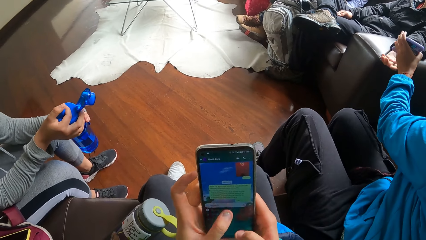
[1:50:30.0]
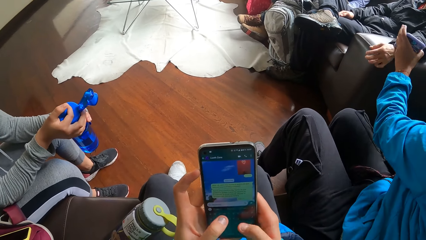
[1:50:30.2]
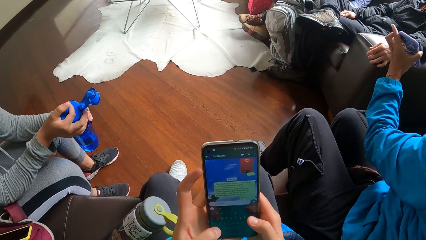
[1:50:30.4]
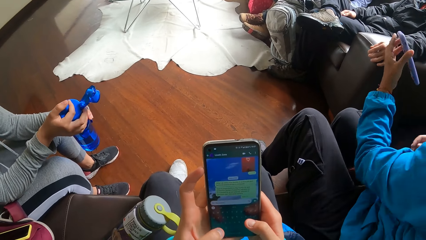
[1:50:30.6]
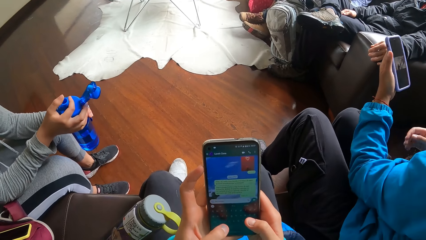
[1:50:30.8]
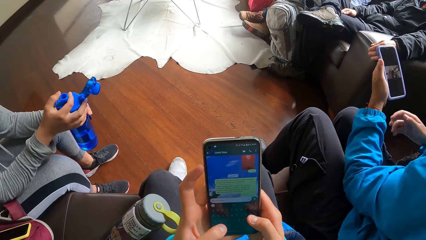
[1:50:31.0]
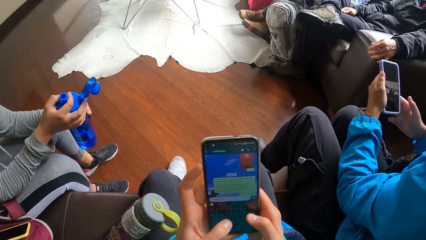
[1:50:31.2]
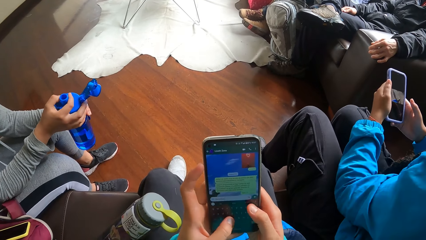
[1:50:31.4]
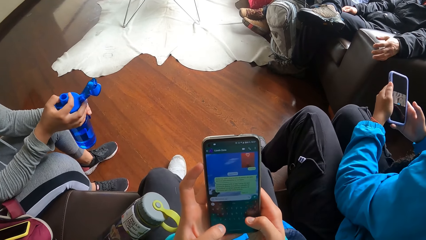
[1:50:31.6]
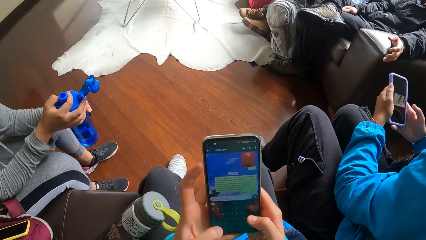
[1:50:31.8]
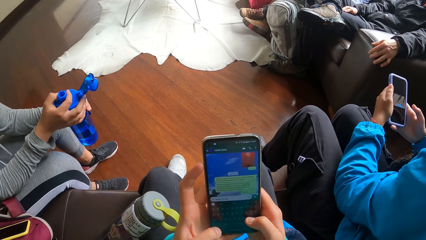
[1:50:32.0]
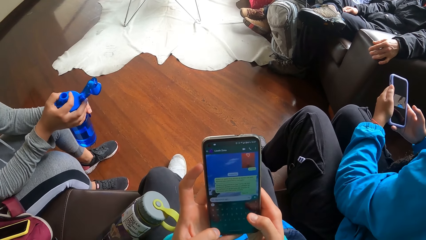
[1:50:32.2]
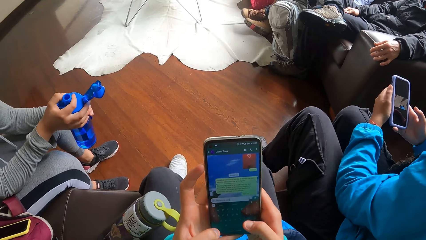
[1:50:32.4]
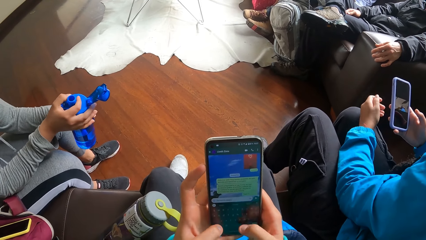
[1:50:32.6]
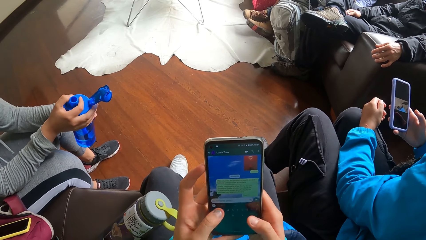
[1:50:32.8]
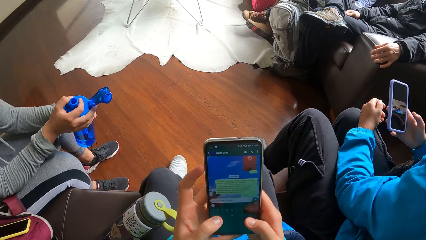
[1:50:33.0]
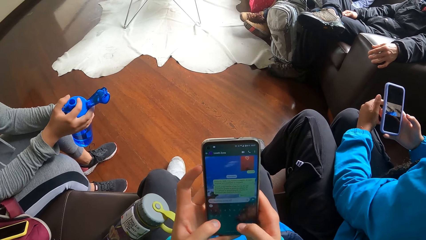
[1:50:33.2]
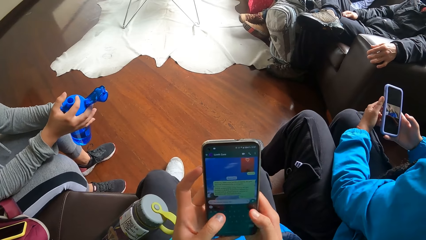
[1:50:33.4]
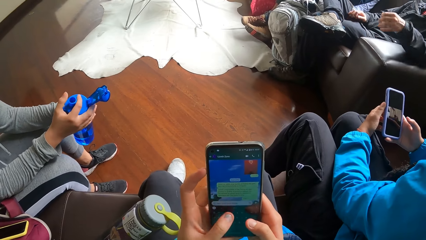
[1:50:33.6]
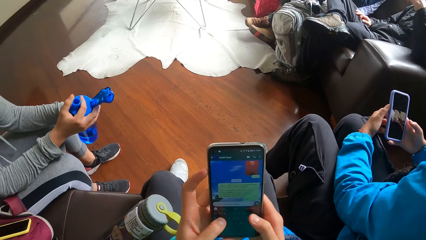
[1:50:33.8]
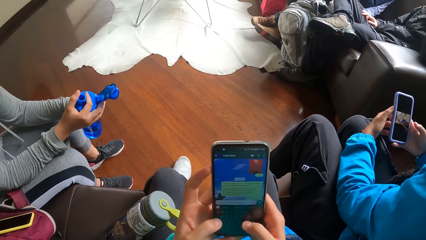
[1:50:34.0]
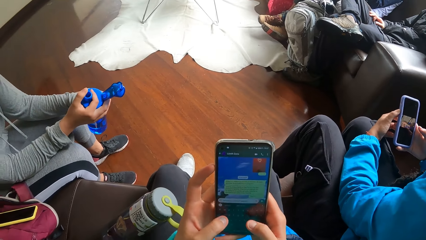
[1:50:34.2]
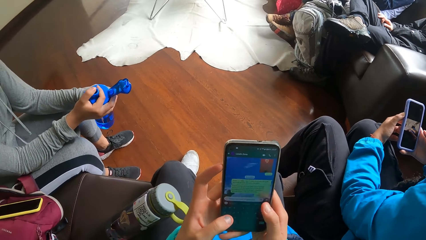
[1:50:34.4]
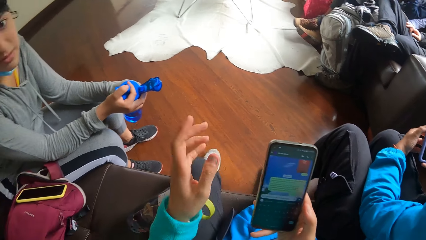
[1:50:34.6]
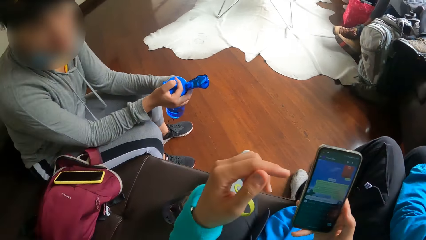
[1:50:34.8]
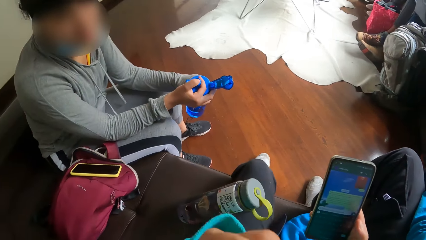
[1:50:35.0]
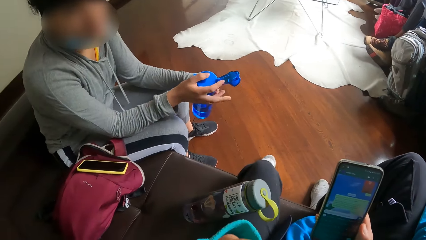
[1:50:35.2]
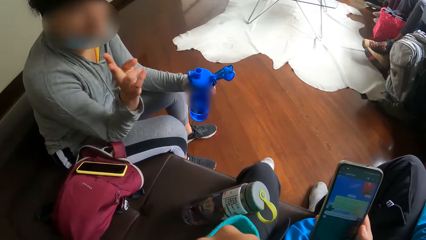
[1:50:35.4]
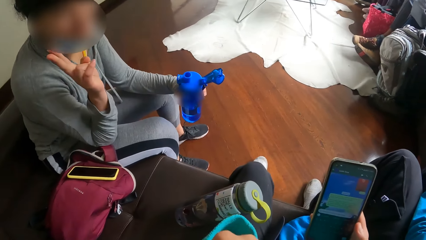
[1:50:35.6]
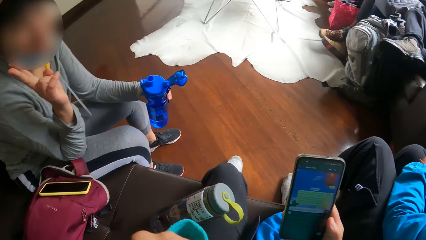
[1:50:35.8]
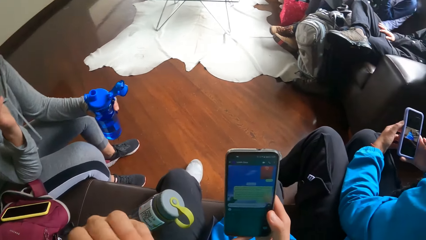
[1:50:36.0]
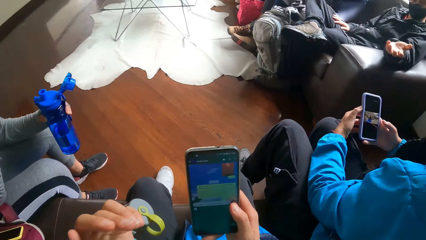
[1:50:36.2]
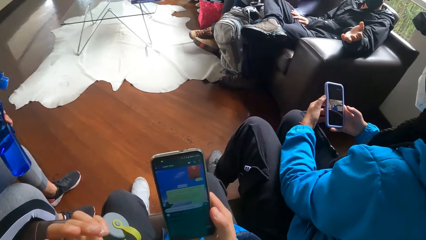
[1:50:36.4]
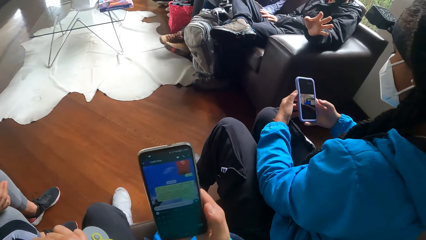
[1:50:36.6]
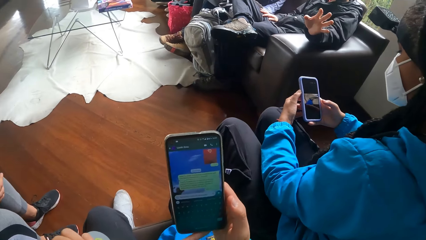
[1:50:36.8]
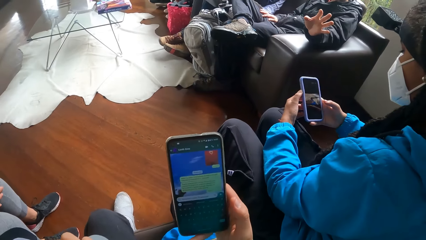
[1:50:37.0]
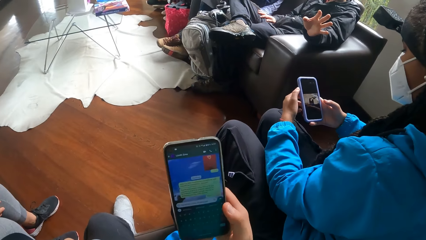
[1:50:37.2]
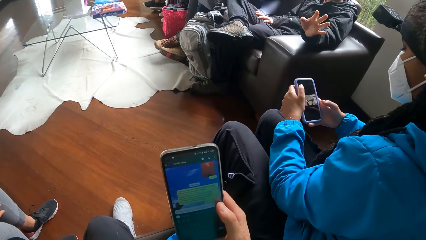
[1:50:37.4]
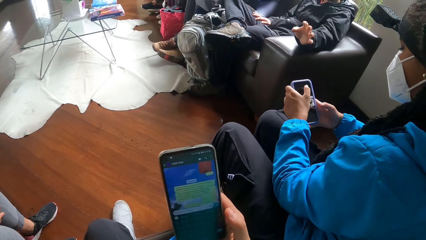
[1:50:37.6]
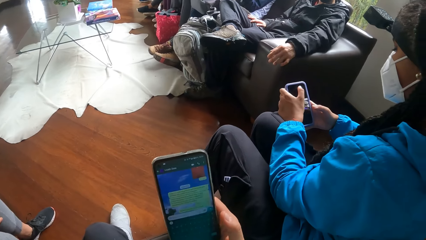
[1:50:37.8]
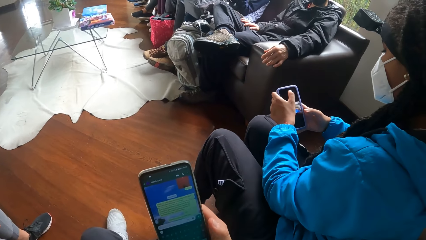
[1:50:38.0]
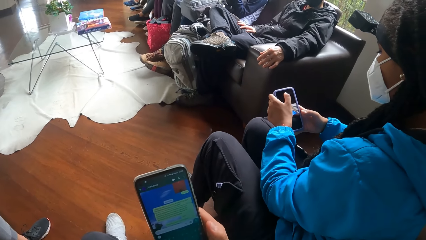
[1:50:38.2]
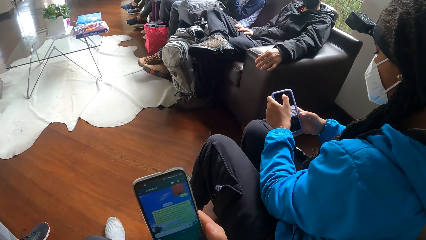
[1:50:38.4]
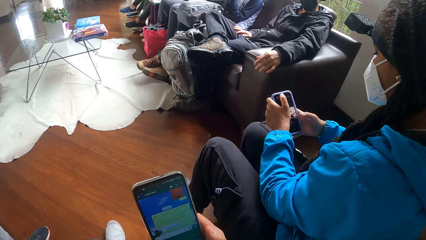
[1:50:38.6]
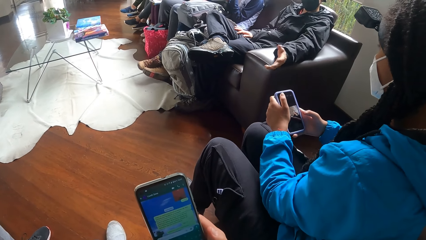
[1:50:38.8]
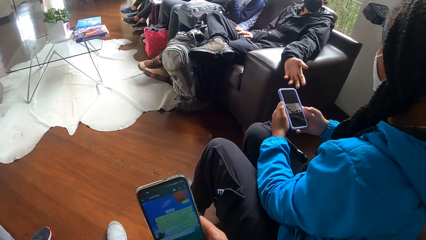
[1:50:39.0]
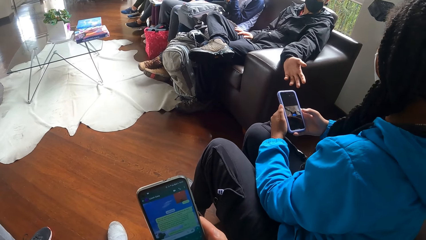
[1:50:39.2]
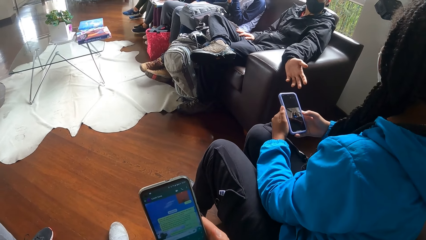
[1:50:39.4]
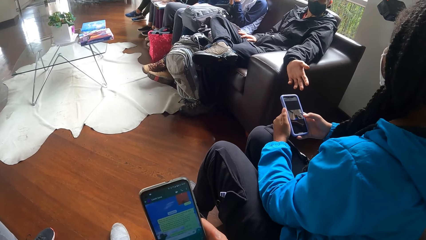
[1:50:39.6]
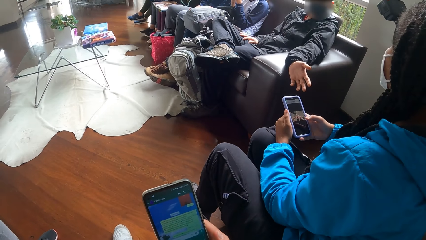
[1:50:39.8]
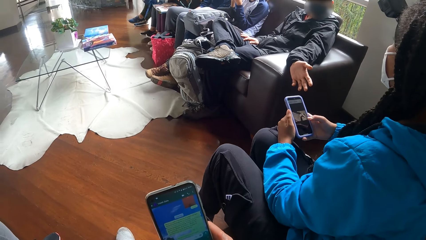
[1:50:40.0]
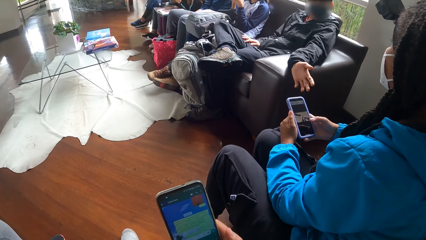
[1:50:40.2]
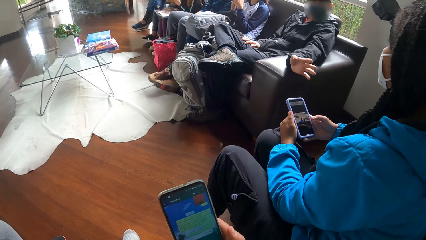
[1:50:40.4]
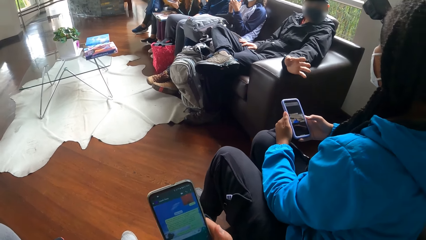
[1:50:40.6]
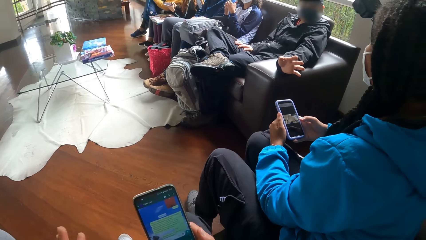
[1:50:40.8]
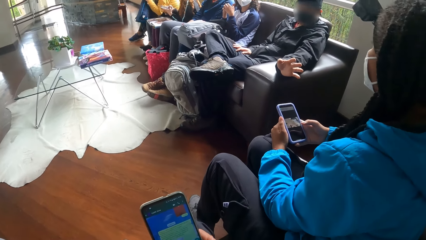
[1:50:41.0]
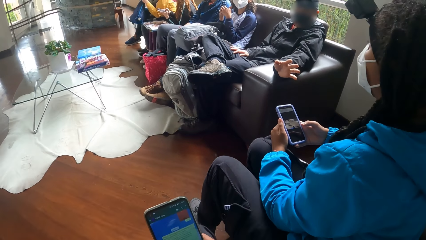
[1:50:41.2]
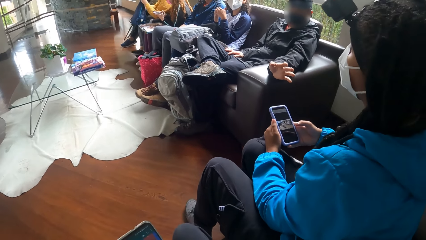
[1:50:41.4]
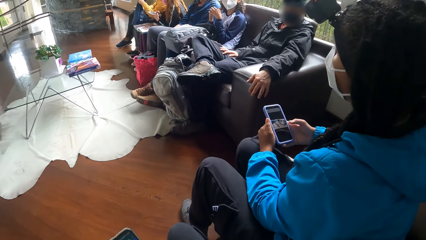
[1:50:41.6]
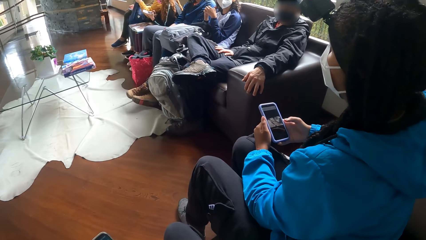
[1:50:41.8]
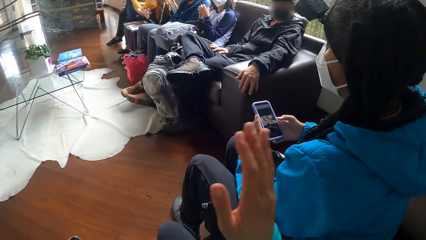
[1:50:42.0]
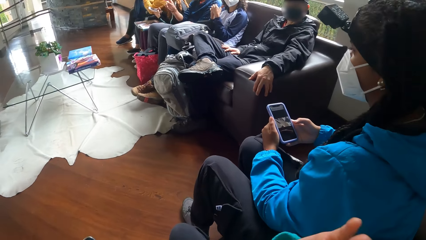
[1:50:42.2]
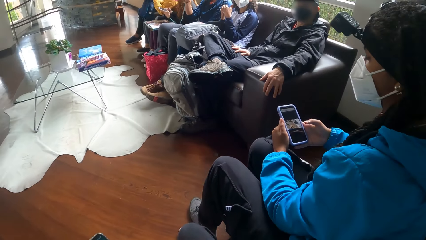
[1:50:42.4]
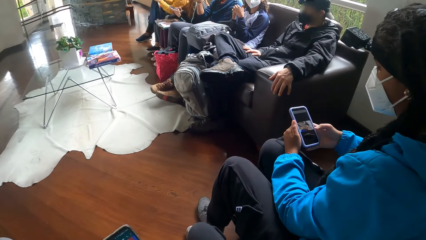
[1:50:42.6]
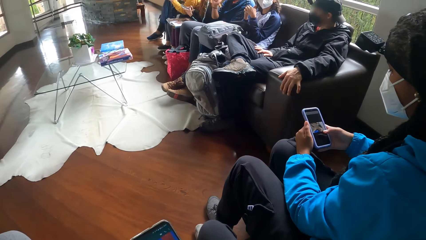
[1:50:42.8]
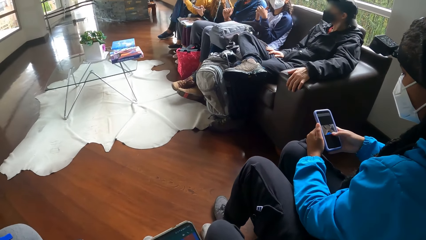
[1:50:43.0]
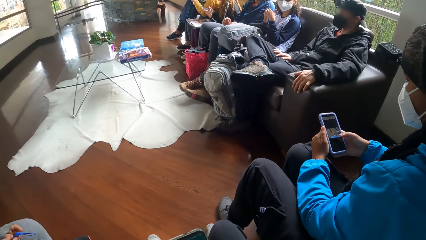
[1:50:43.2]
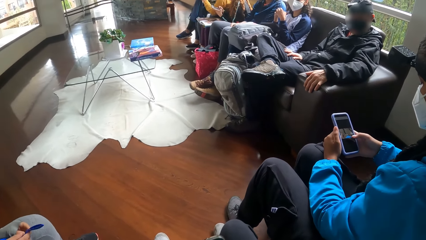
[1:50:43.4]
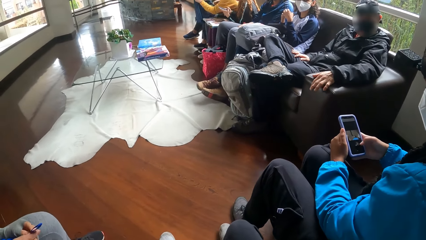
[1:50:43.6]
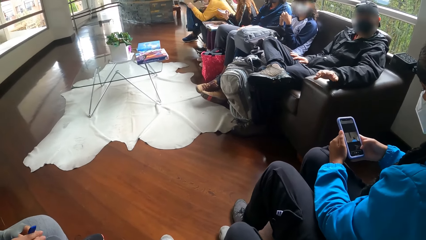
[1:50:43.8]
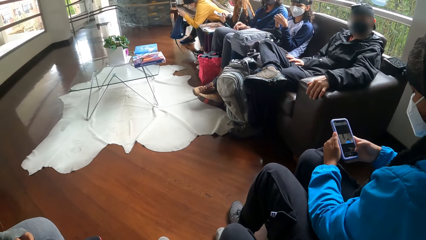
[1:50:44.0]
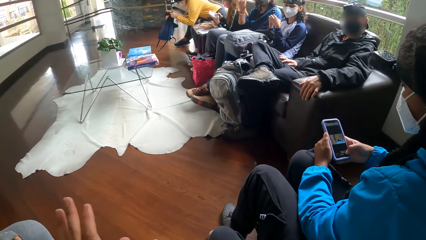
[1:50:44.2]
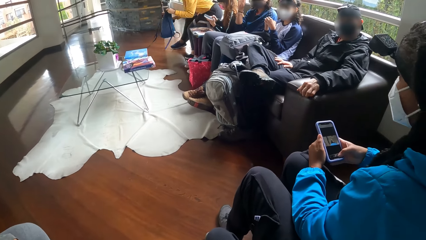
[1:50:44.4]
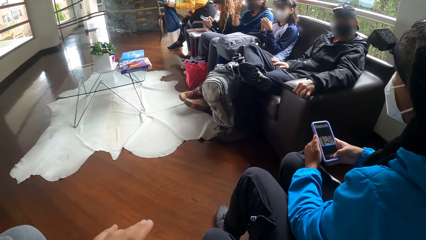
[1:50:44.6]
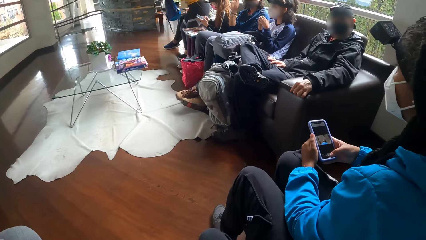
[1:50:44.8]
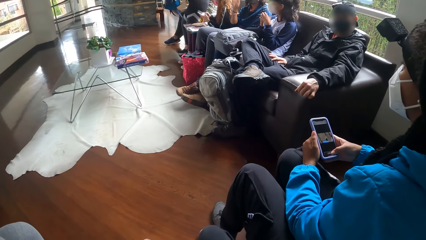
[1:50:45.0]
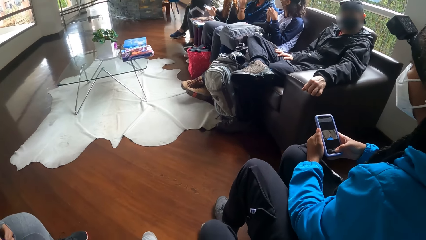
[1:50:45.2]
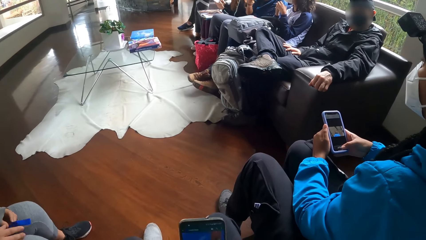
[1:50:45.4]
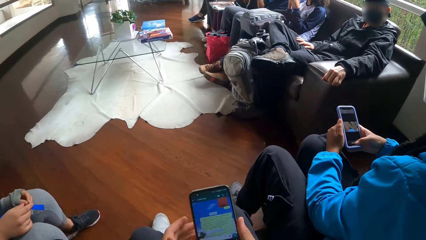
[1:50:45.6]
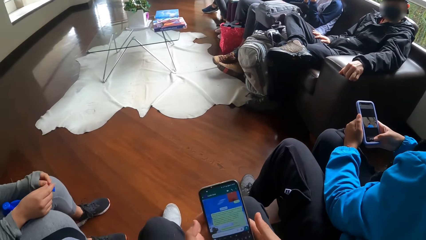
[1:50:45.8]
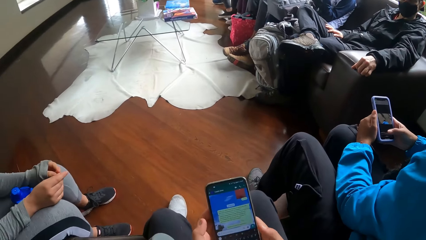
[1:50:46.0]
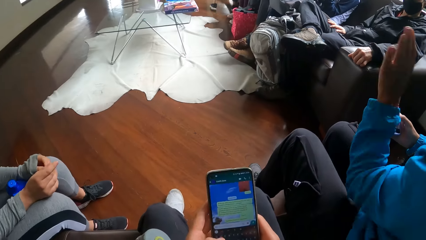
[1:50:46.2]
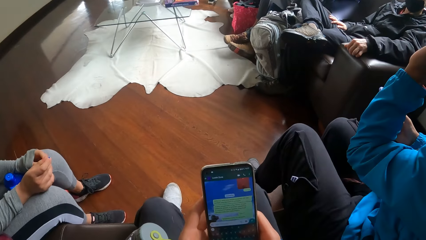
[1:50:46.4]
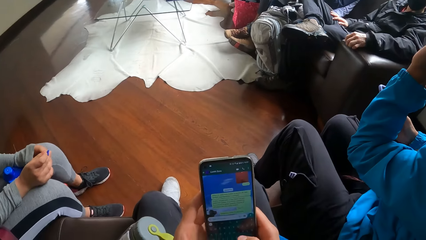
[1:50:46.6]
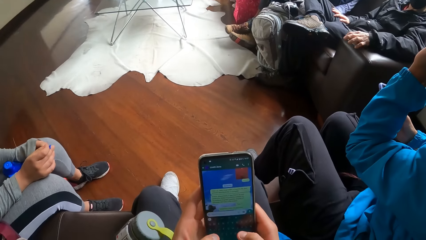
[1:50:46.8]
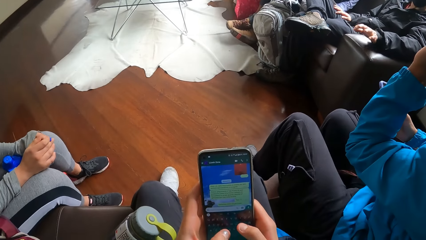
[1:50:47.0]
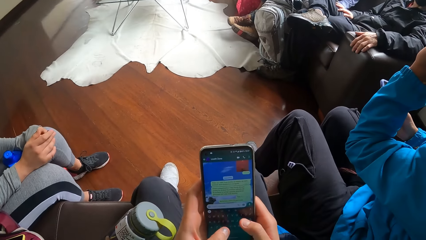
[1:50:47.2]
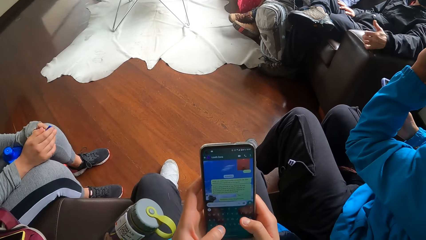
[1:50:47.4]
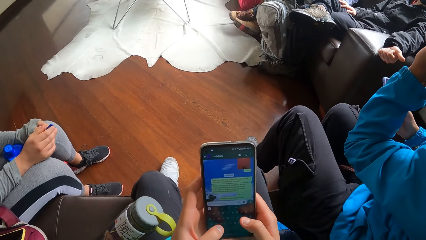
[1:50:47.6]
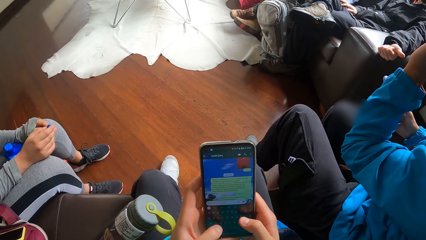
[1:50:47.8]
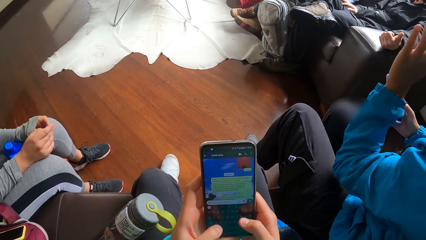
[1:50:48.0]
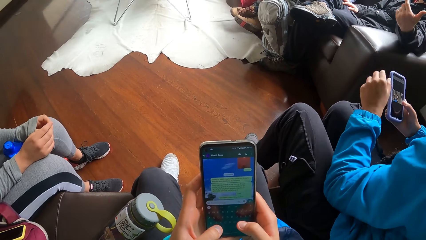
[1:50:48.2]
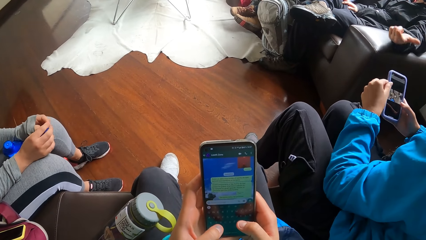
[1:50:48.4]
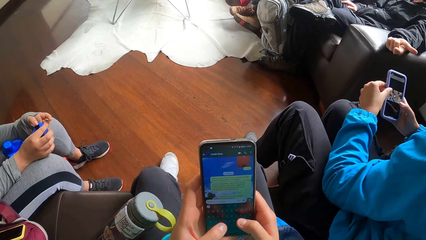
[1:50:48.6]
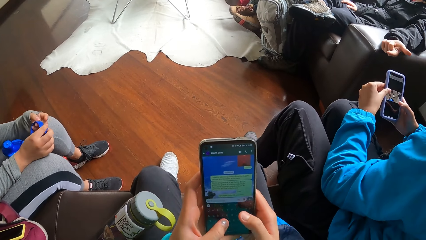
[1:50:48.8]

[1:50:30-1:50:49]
The woman watches a video on the phone. Another woman stands up from a chair.
